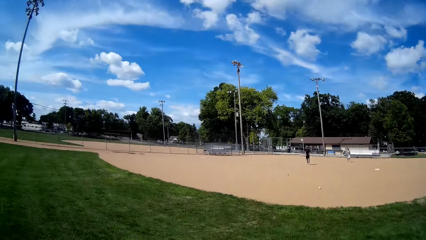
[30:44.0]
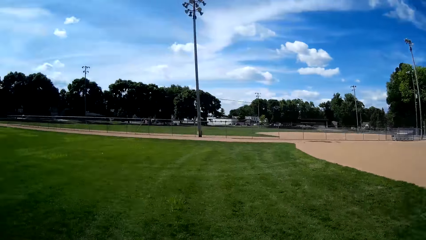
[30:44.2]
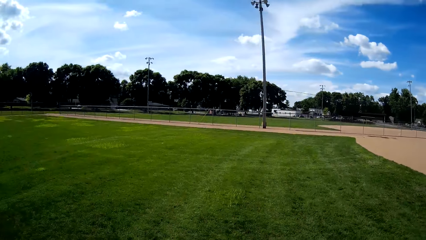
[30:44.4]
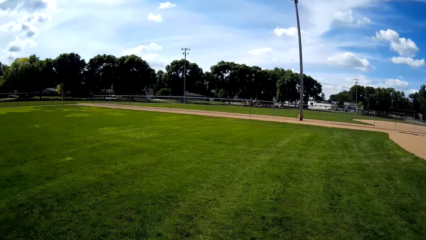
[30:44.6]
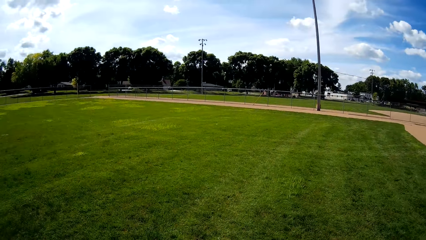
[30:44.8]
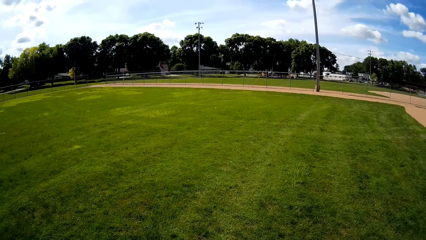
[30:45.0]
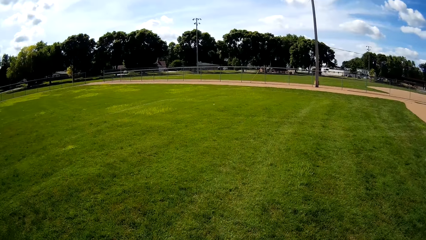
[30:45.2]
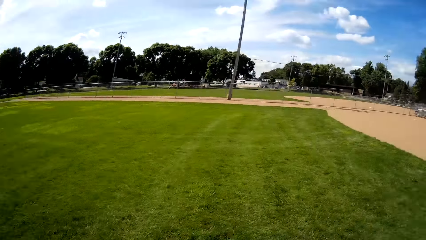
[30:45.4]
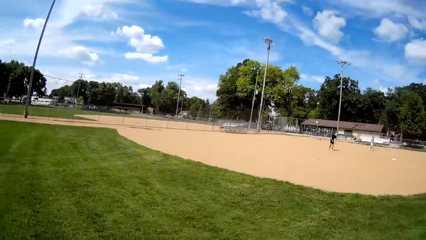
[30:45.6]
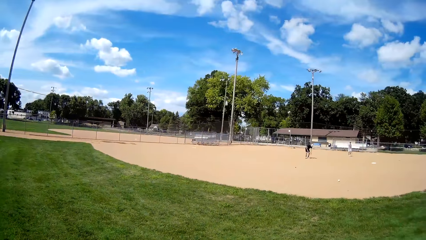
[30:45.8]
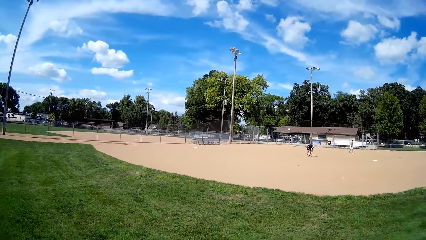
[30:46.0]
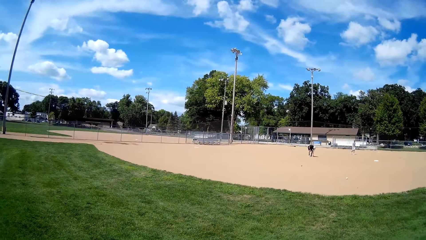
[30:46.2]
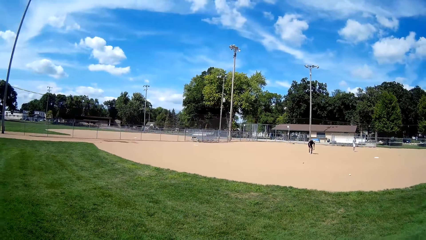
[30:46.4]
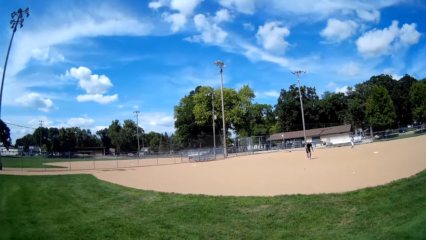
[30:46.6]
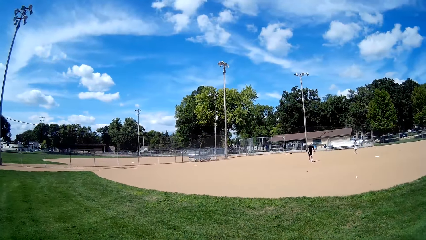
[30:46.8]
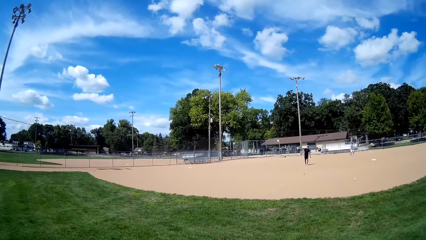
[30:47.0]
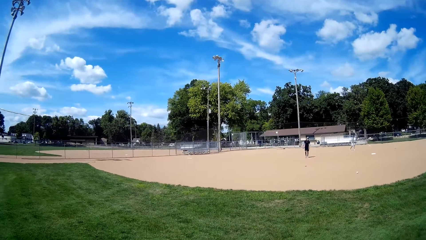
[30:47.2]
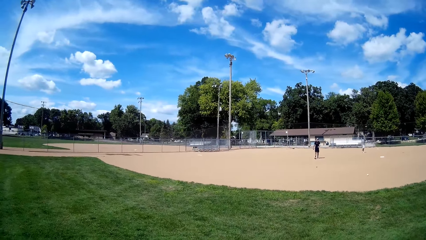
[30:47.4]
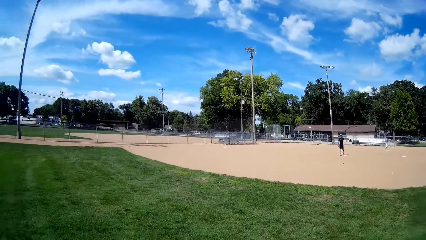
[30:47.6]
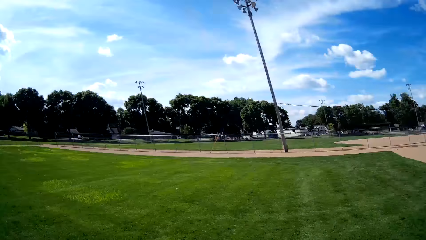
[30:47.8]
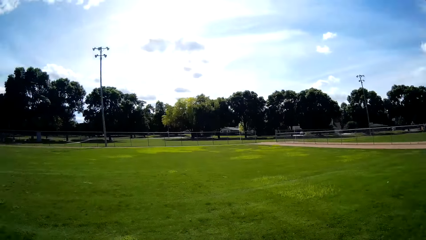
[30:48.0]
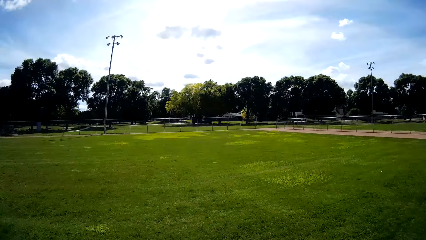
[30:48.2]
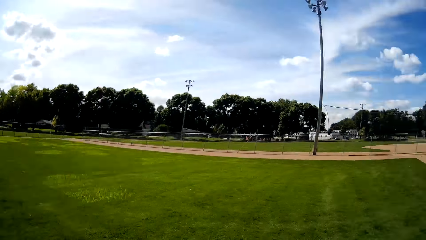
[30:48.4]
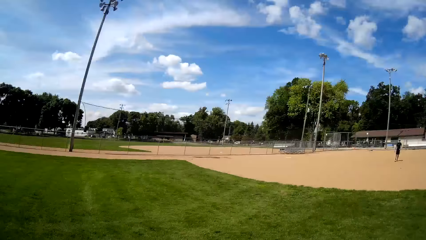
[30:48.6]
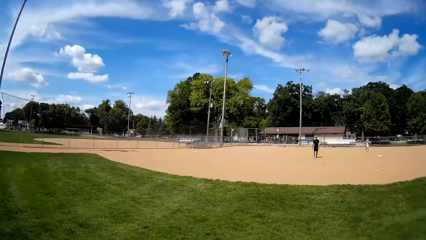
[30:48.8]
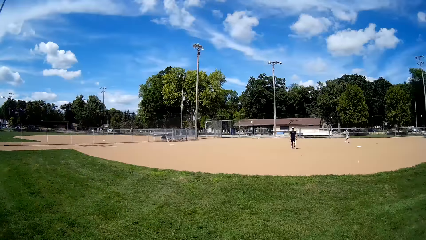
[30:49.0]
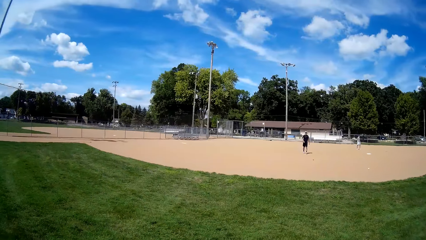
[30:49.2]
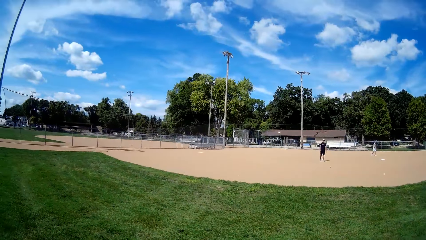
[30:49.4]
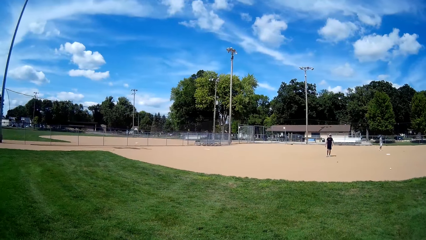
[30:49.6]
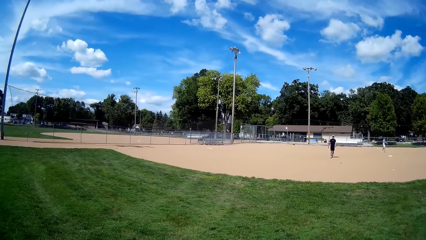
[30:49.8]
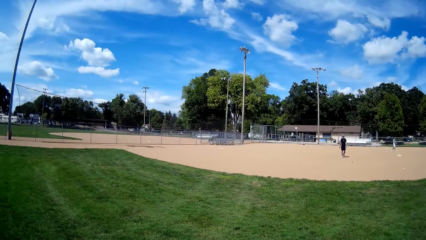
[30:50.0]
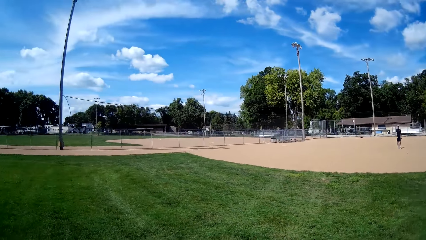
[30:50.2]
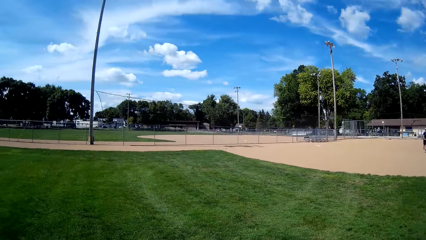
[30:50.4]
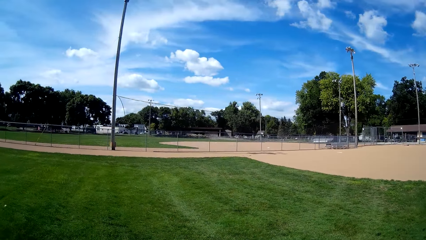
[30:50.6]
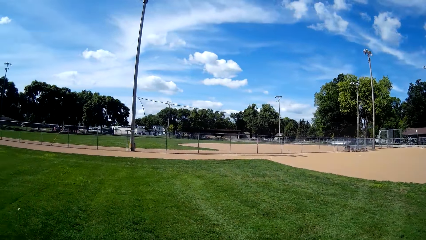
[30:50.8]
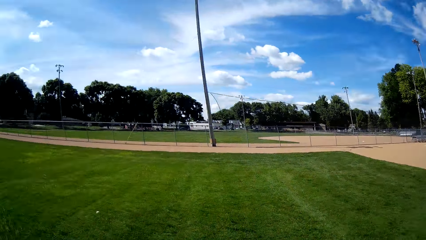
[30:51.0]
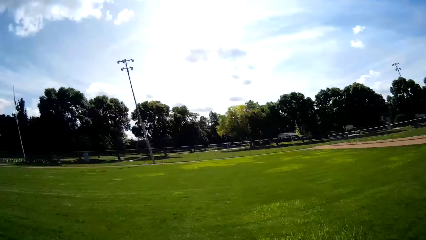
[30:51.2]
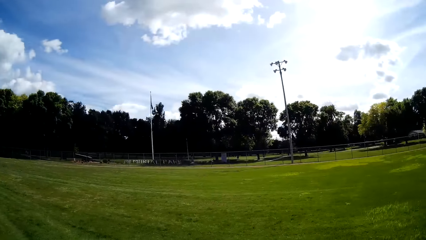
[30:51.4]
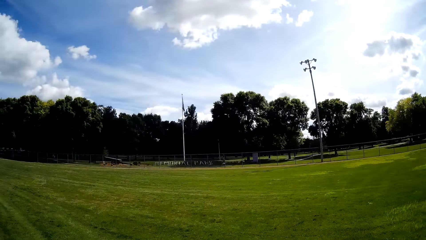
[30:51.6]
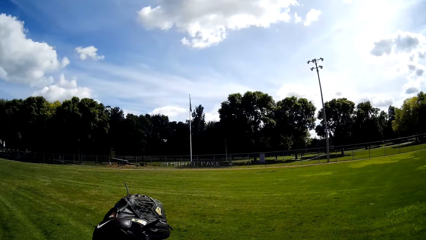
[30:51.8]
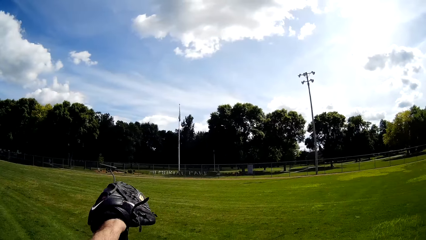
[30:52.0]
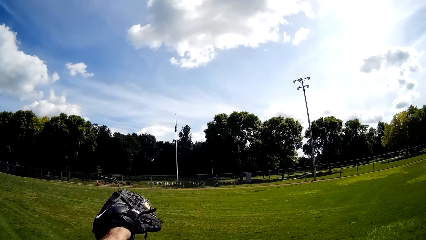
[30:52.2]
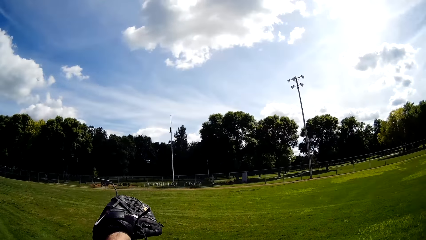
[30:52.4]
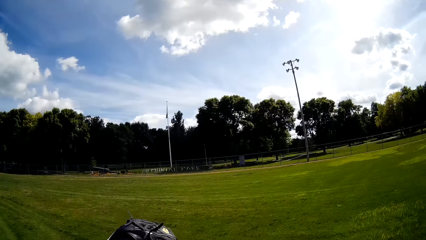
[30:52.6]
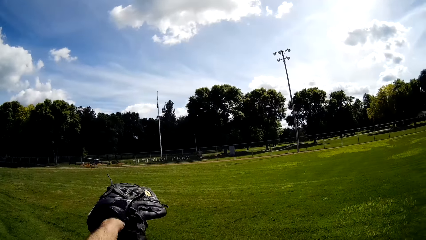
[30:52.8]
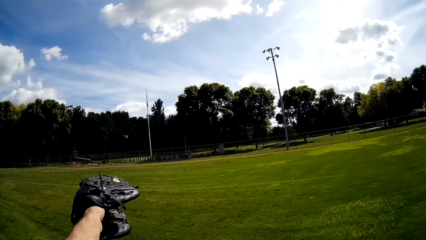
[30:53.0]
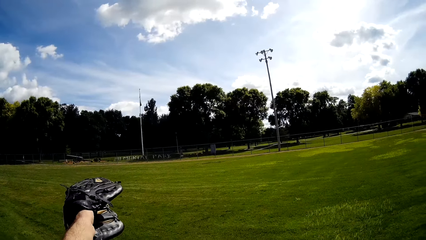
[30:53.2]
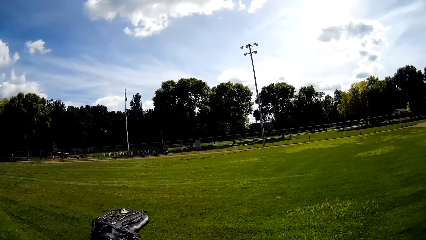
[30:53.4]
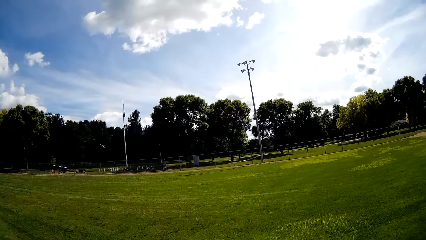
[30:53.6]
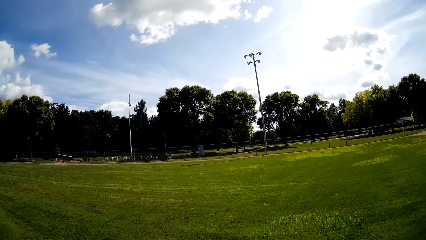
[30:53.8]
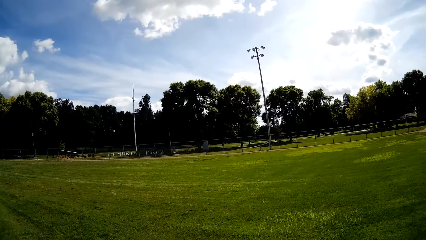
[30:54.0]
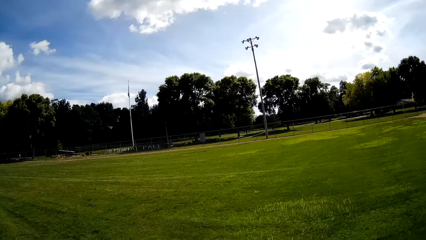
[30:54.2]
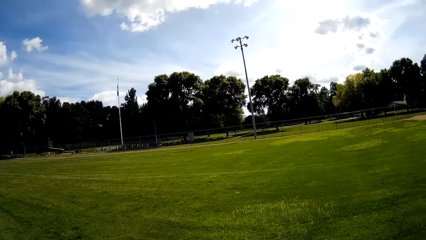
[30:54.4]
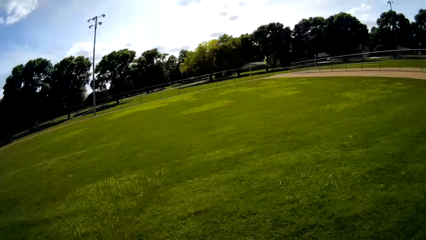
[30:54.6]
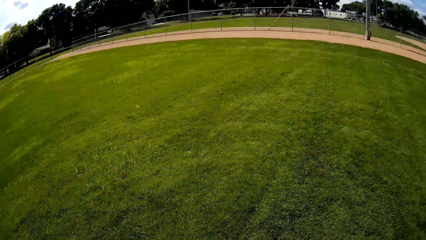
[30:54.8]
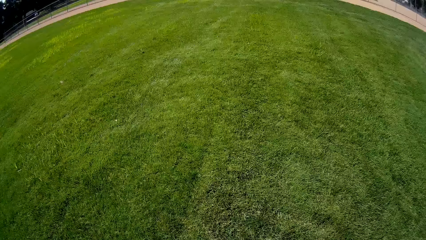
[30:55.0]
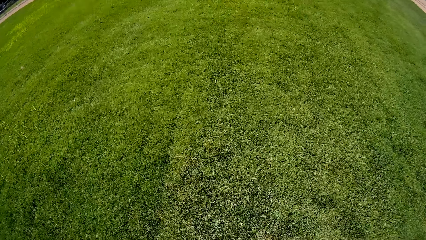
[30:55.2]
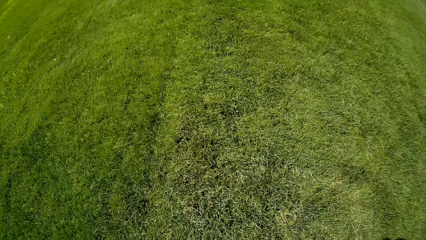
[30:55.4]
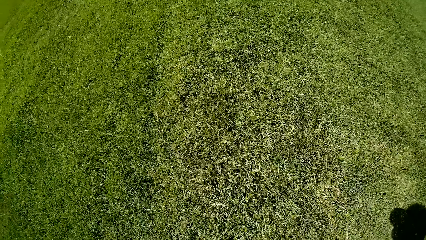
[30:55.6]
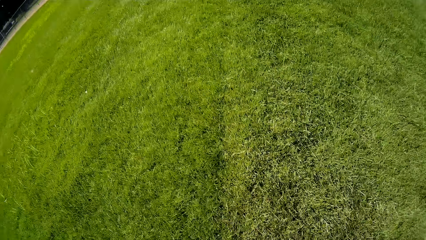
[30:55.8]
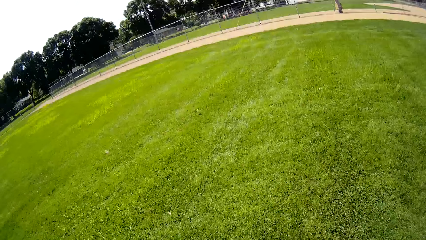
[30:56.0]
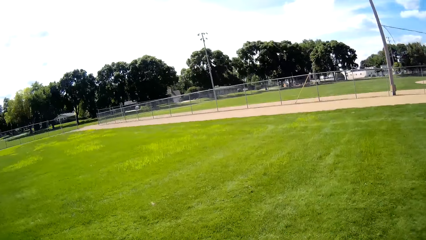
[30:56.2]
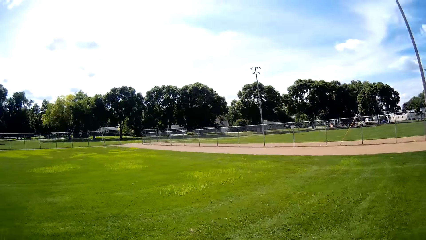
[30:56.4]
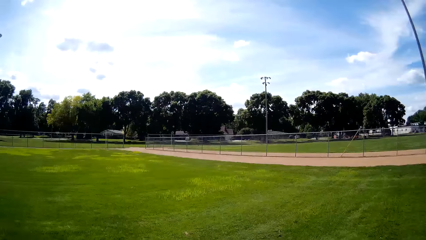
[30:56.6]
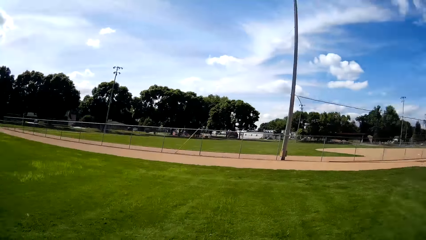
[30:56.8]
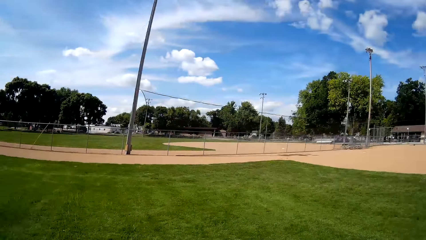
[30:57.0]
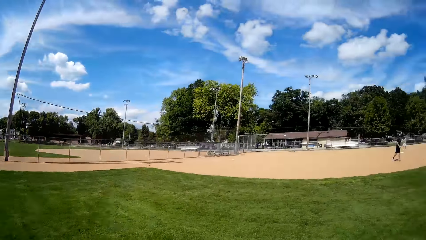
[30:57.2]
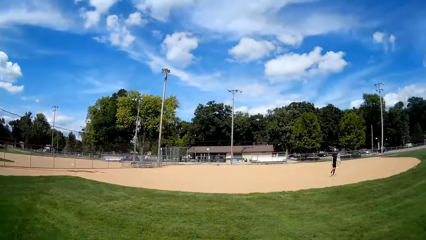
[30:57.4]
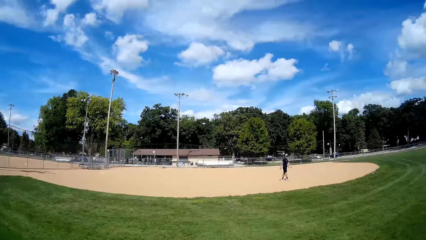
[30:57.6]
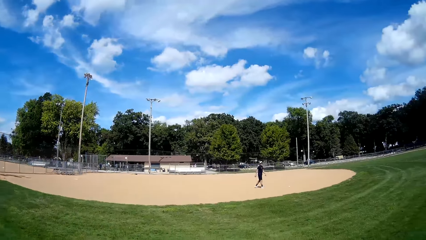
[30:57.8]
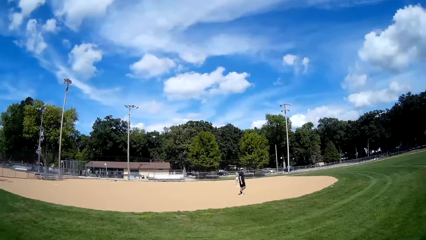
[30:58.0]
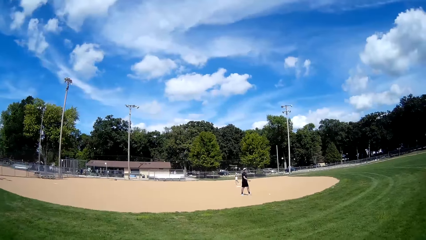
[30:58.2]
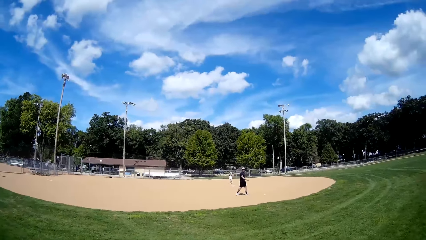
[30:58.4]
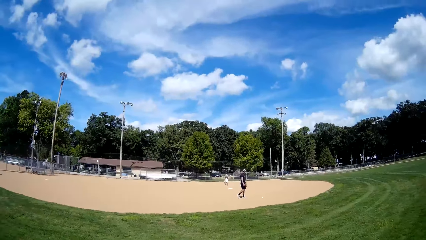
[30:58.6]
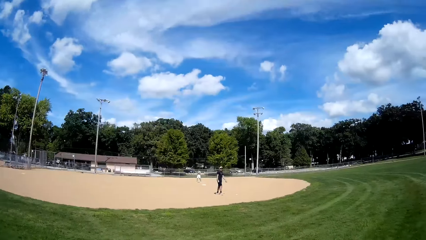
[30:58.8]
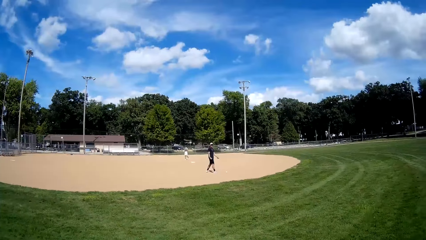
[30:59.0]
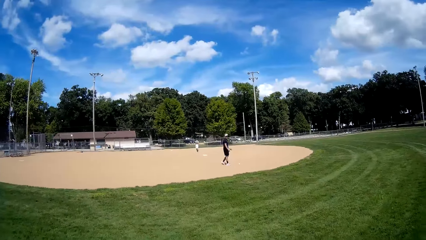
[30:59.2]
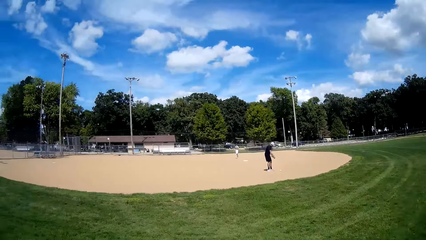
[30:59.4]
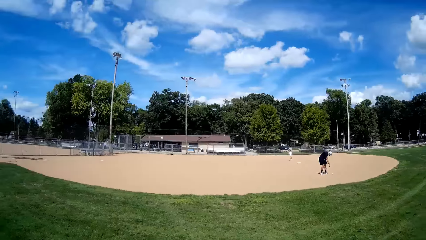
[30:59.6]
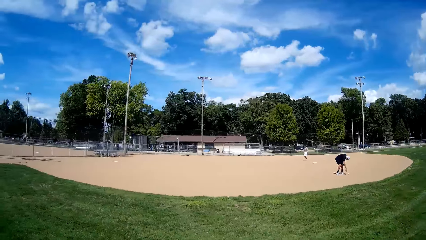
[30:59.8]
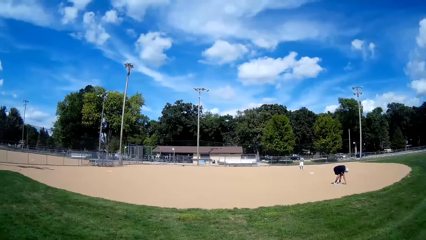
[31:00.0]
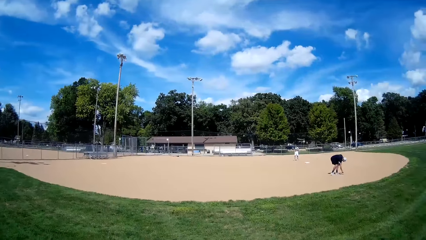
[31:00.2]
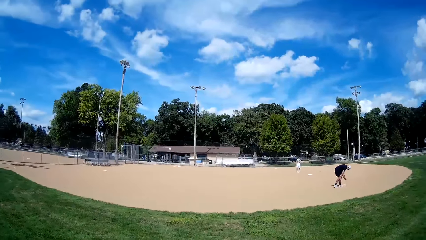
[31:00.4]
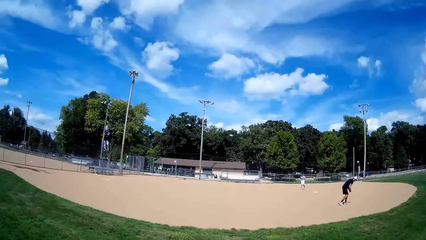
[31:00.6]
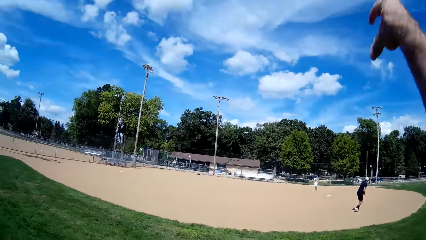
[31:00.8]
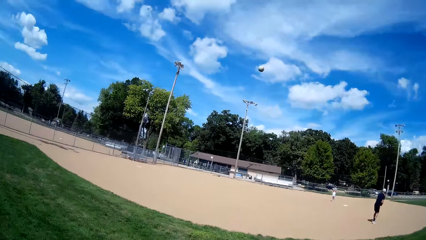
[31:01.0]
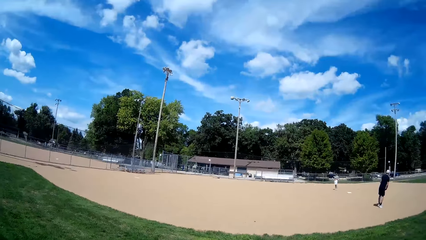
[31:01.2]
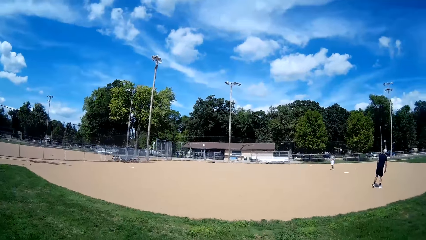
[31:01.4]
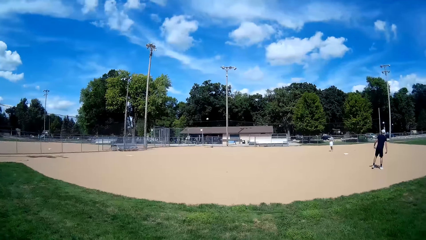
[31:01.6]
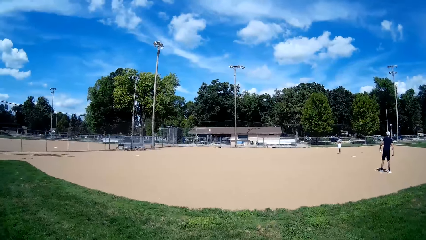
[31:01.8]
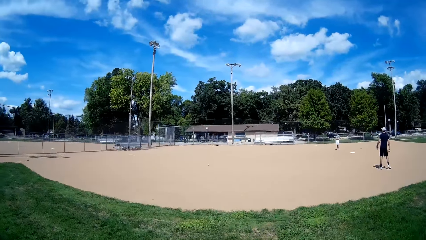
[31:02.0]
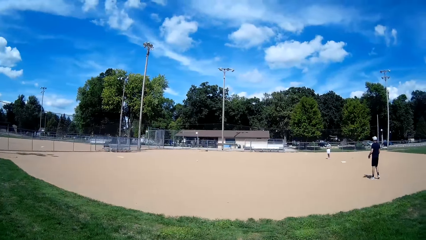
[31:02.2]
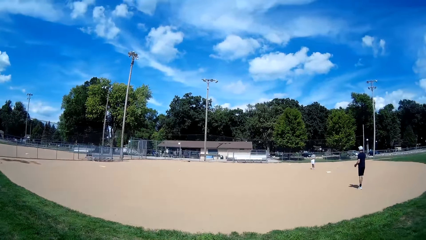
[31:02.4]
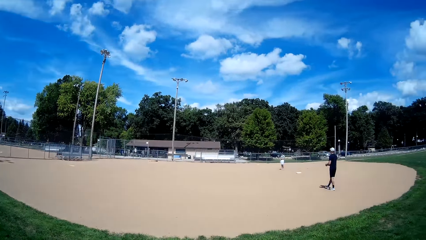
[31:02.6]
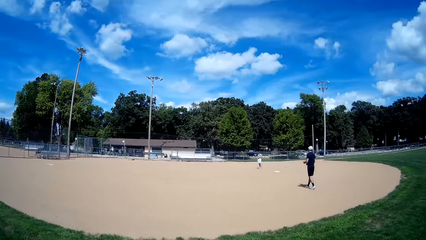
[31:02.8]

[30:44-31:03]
The camera wearer turns around, walks on the playing field and looks around. A man walks on the playing field. Another man walks on the playing field. The first man picks a baseball from the ground and walks on the playing field. The camera wearer picks up another ball from the ground. The other man walks on the playing field. The camera wearer picks a baseball from the ground. The first man picks a baseball from the ground. The camera wearer throws the baseball. The first man walks on the playing field. The camera wearer walks around the playing field.
